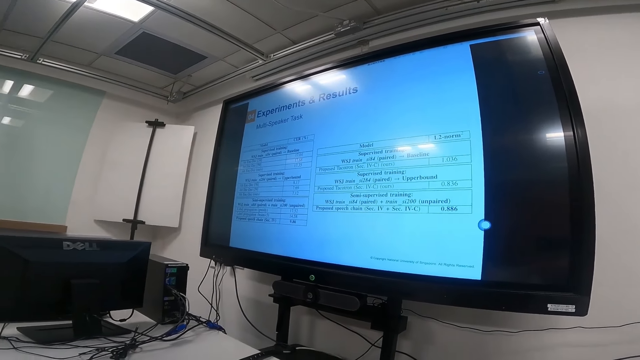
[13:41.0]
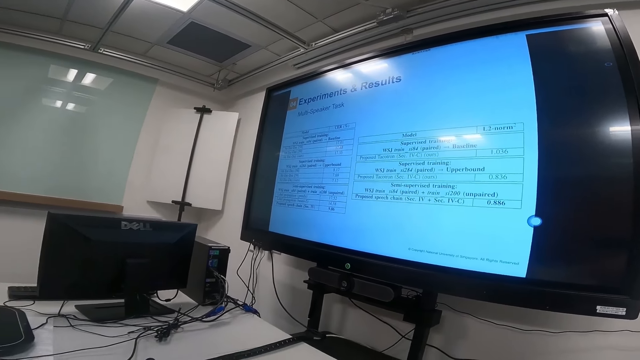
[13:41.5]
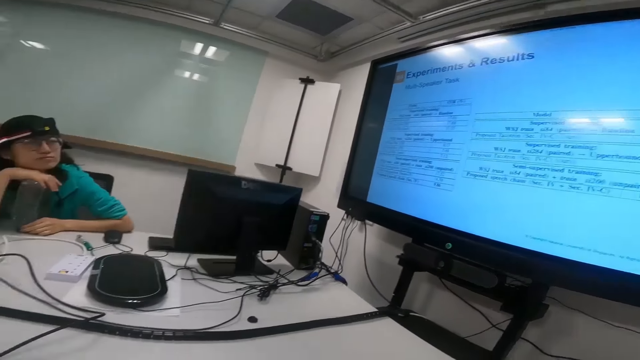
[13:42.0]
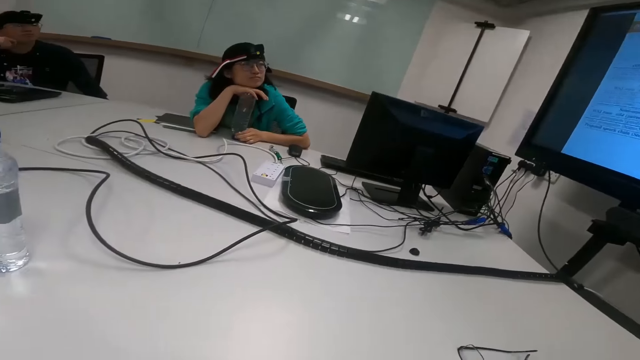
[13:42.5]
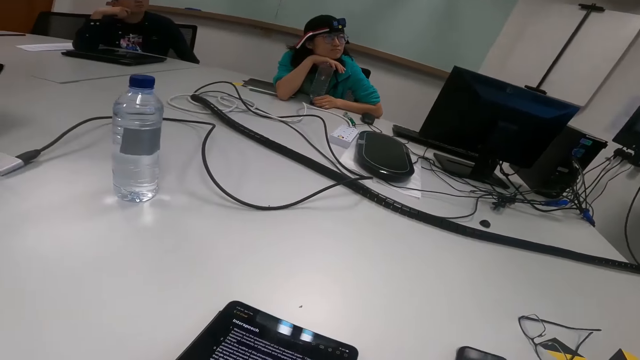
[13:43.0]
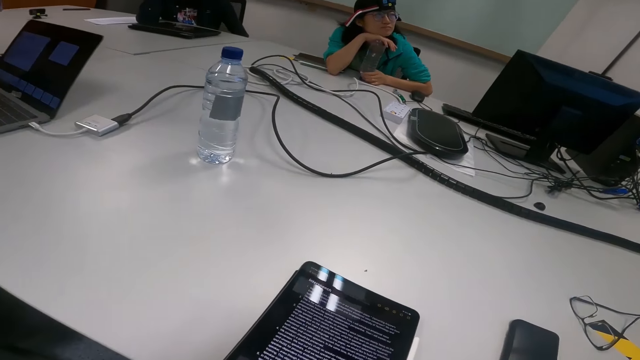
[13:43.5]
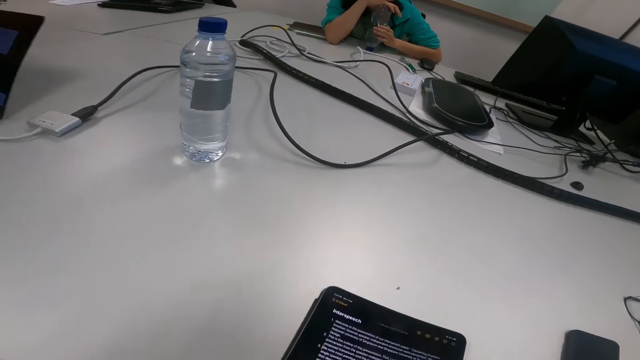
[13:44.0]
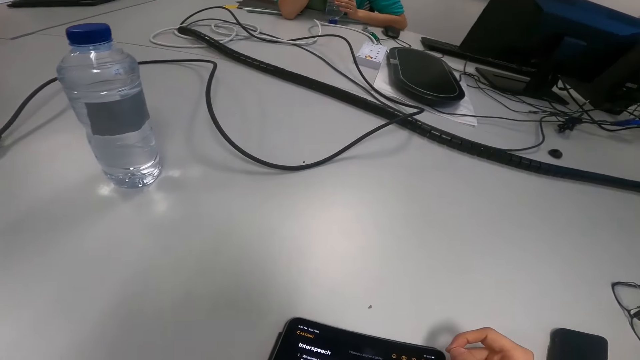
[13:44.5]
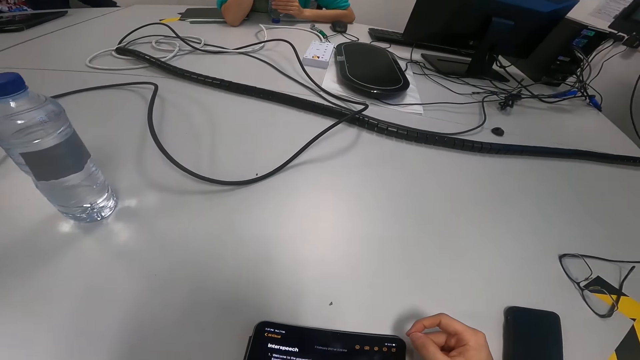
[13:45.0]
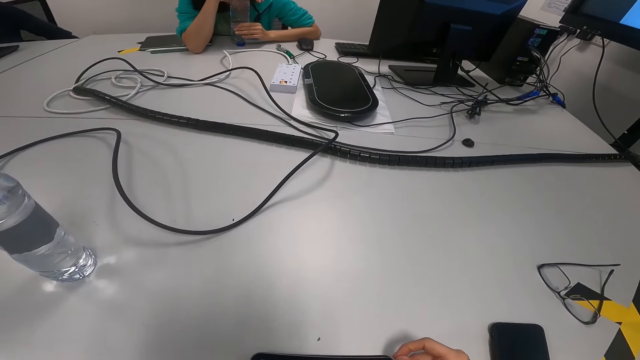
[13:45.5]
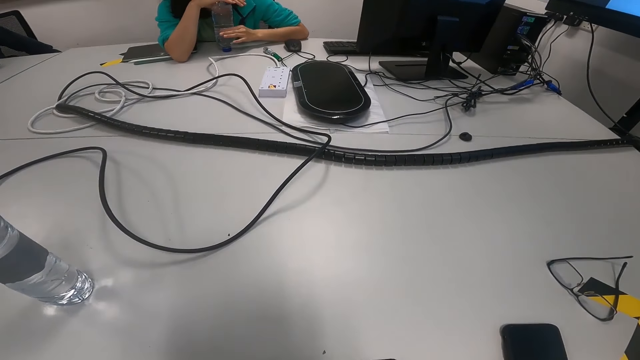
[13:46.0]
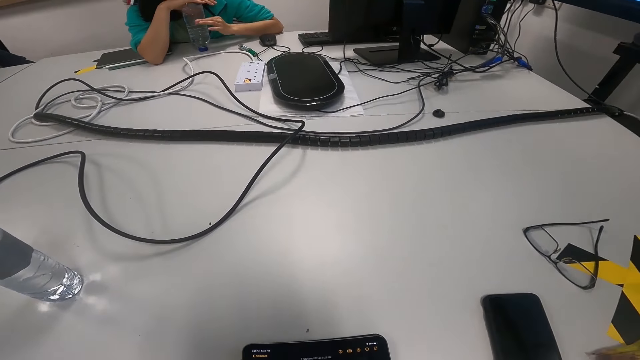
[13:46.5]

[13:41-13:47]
A woman looks at the manual. A man looks at the manual. The camera wearer reads on the tablet. They operate a phone.

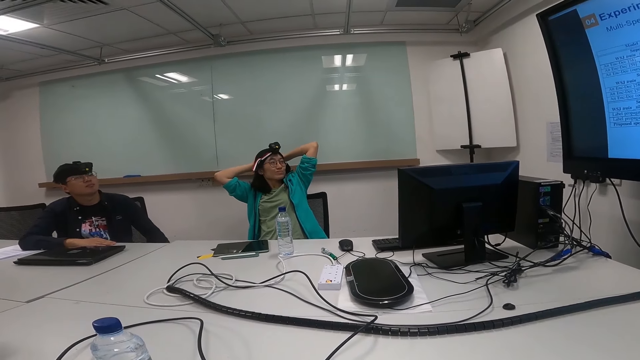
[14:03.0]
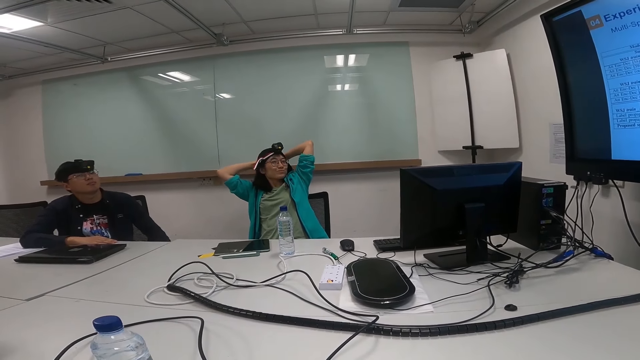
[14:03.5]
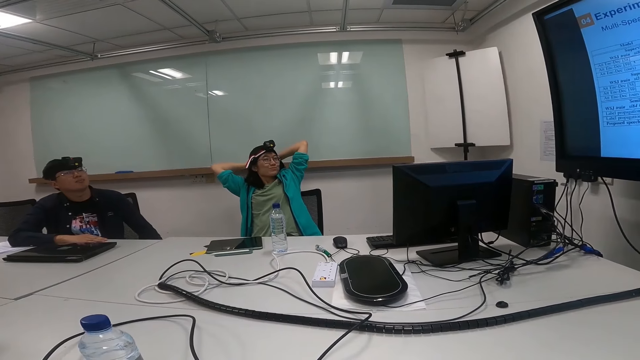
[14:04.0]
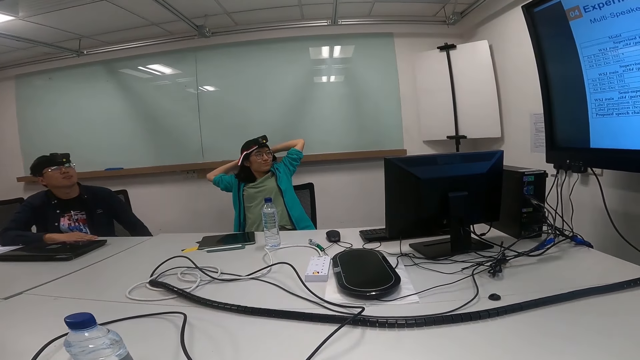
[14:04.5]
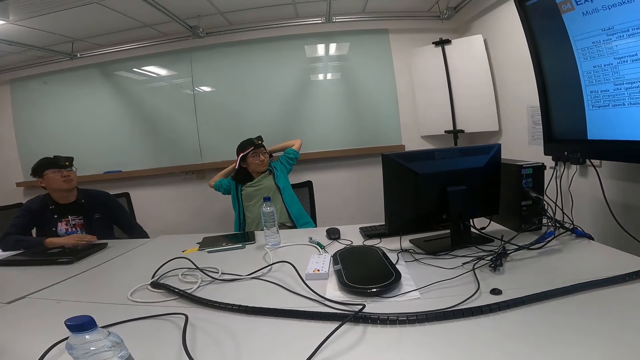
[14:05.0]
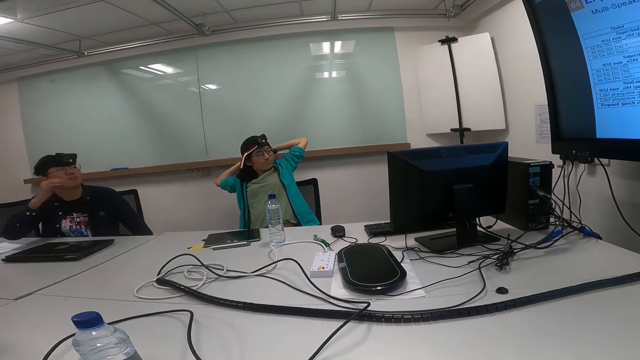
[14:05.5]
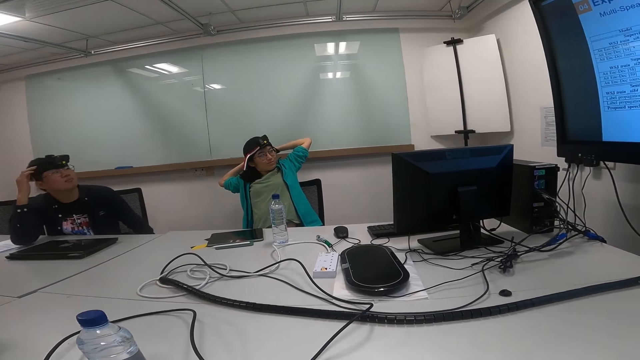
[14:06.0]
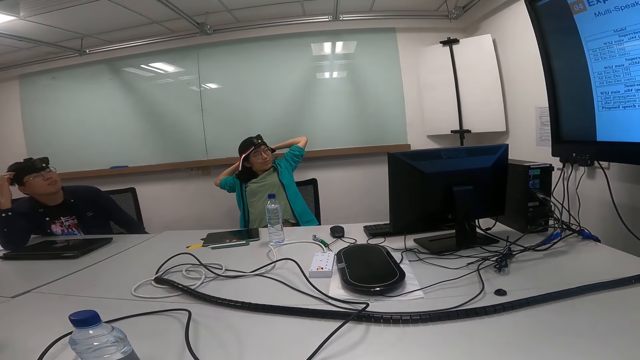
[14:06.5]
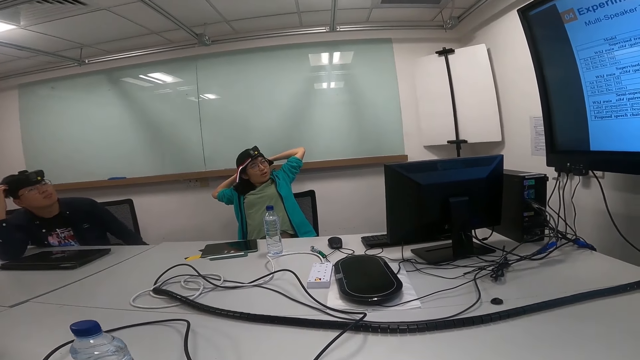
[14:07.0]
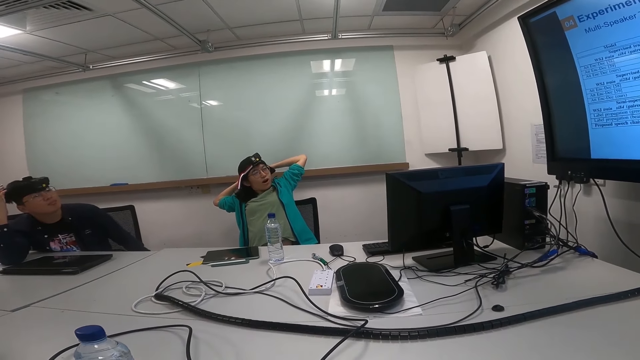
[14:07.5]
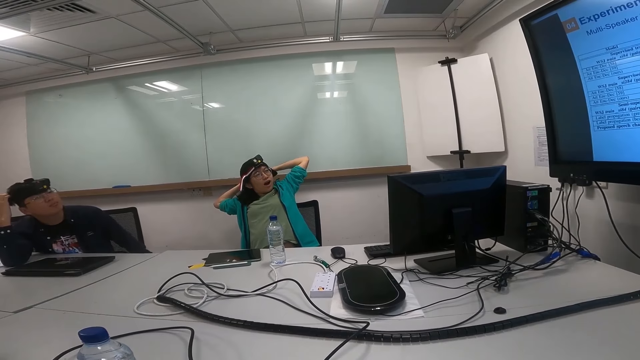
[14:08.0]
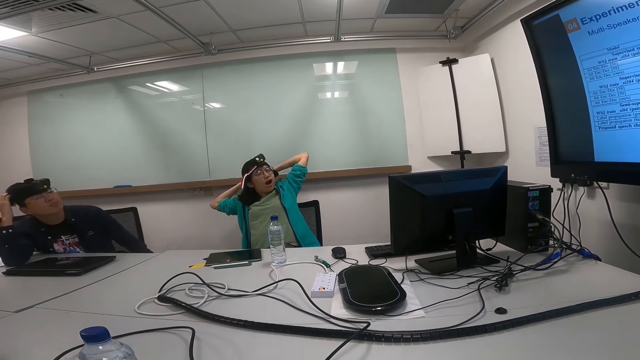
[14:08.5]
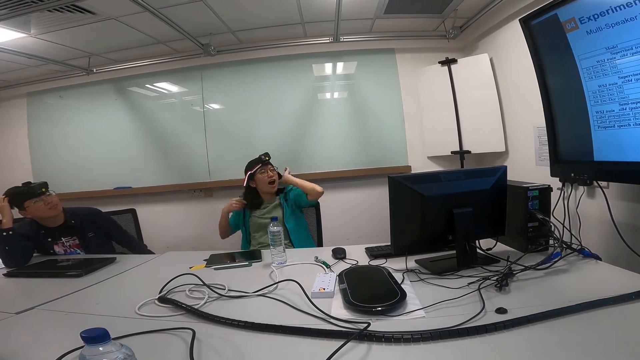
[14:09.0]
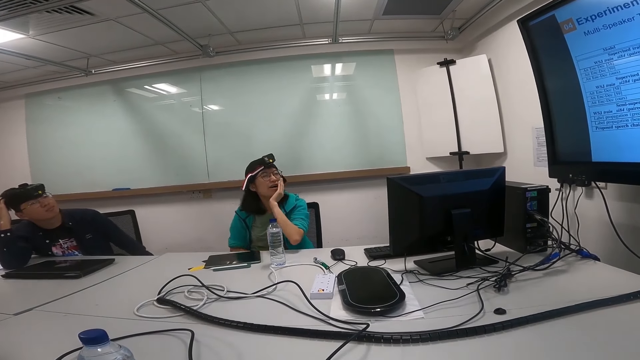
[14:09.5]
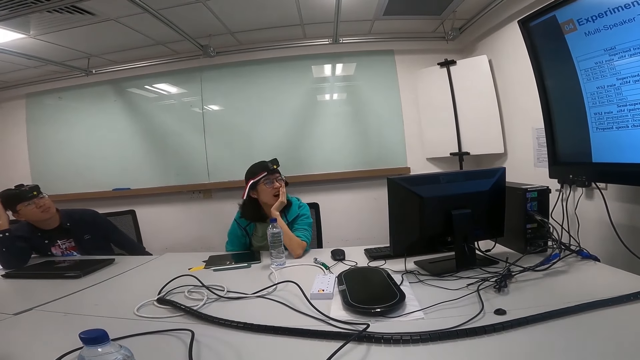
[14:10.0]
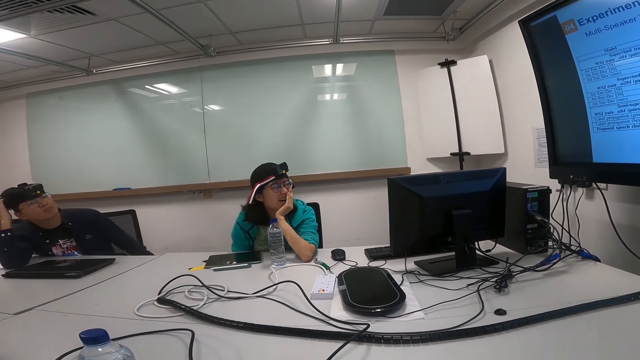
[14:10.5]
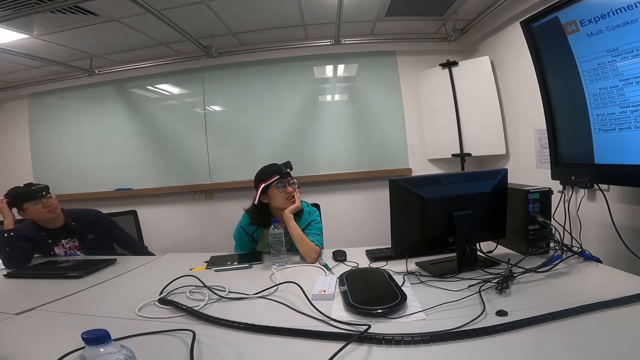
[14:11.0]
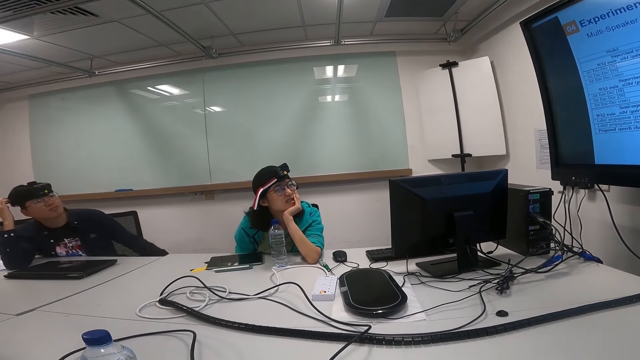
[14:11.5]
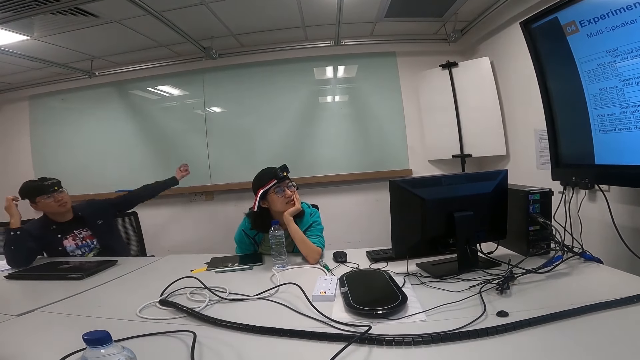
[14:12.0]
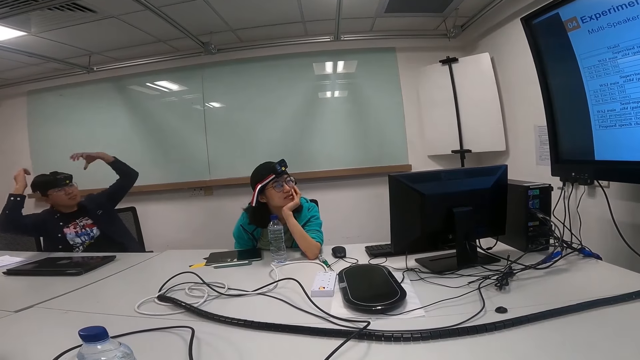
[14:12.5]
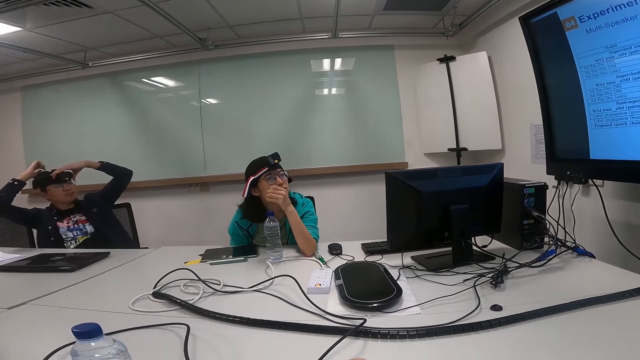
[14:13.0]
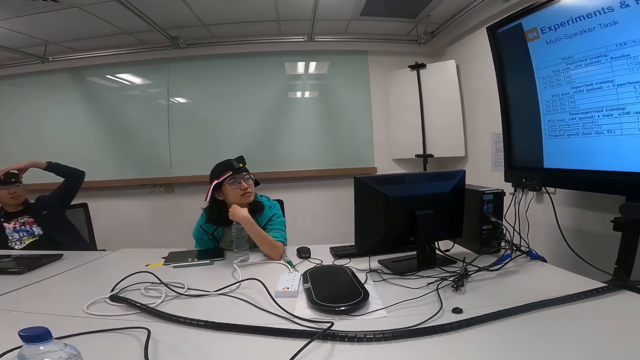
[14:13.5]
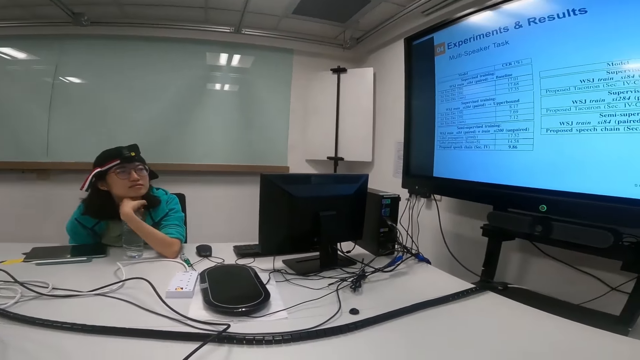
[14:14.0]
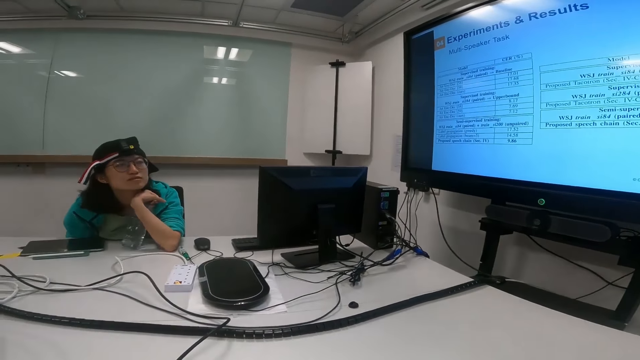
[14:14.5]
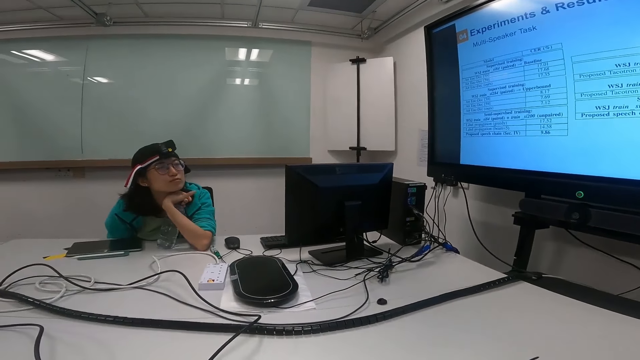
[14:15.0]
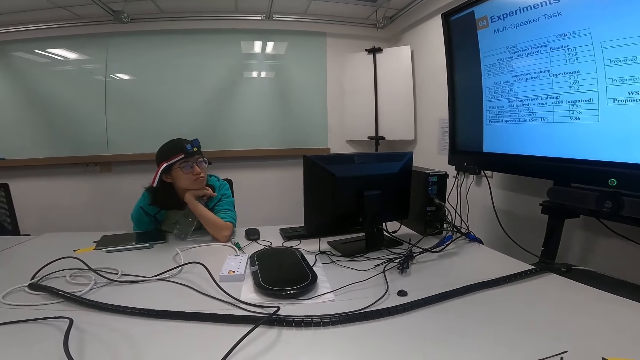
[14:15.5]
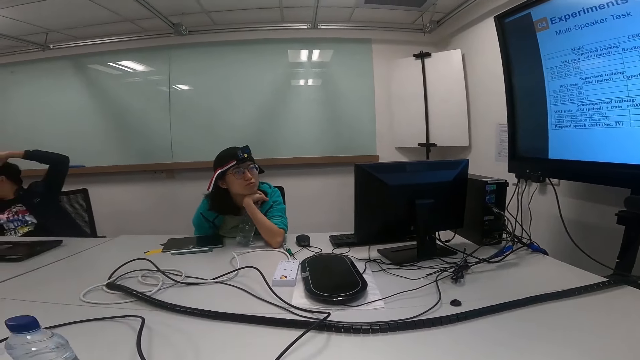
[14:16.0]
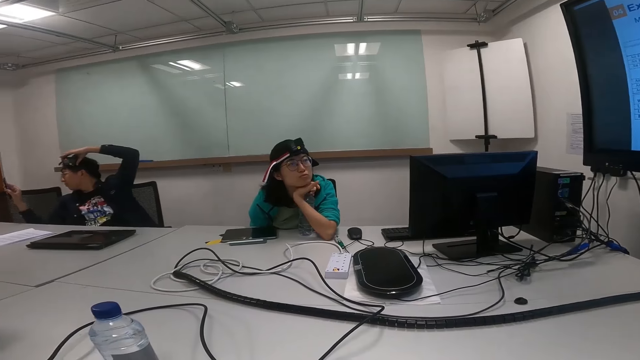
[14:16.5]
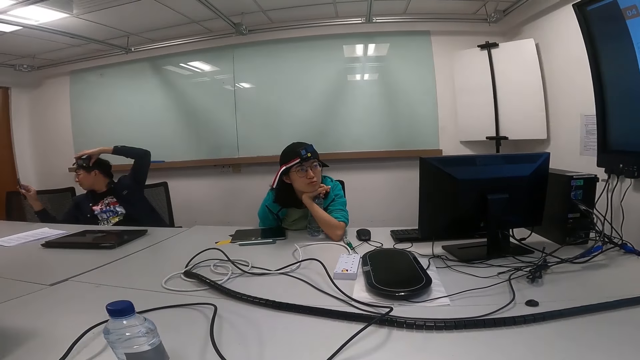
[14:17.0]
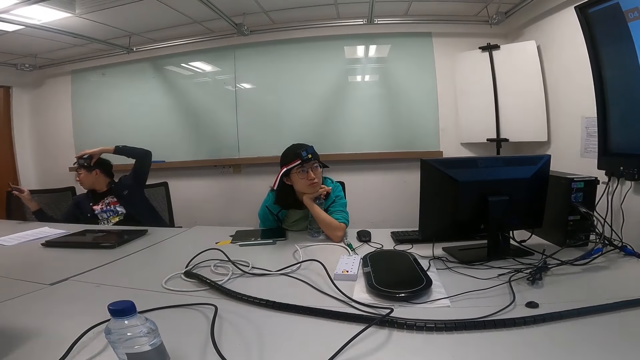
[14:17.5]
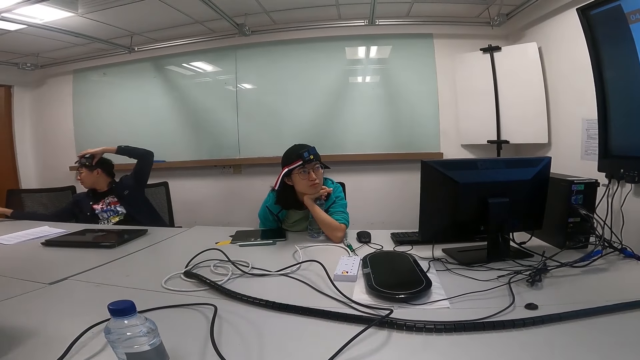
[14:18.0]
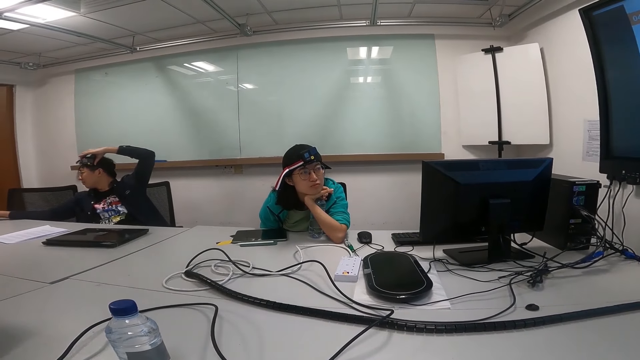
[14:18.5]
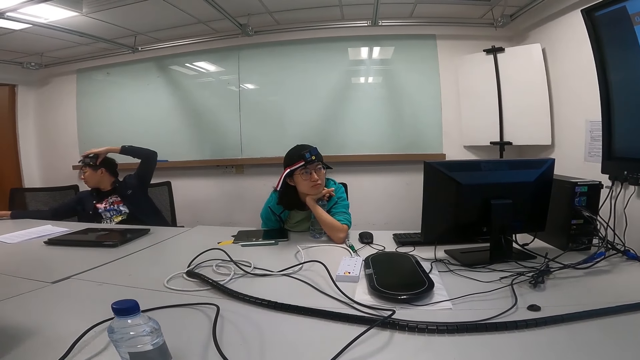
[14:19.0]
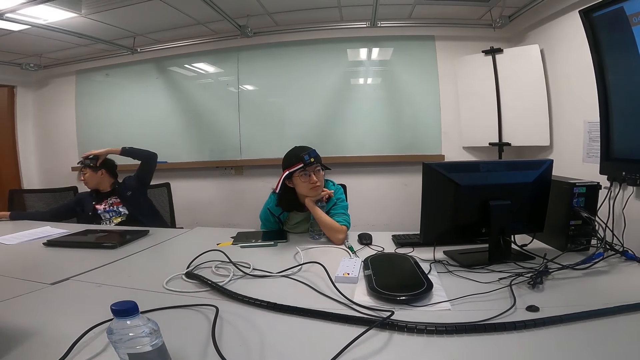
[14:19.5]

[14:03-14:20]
A man stares at the screen. The man holds the head. A woman stretches on the seat. The man scratches the head. The woman puts the hand on the face, leans on the table, and puts the hand on the table. The man lifts the hand and touches the camera. The camera wearer turns to the side. They look at the screen. The woman holds a water bottle. The man holds a phone. The camera wearer looks at the woman. The man puts the phone on the table.
